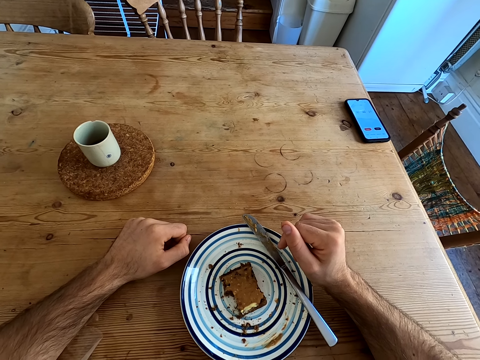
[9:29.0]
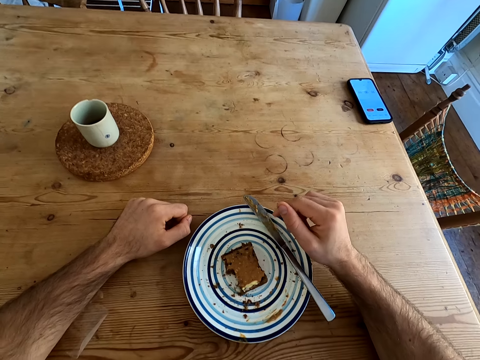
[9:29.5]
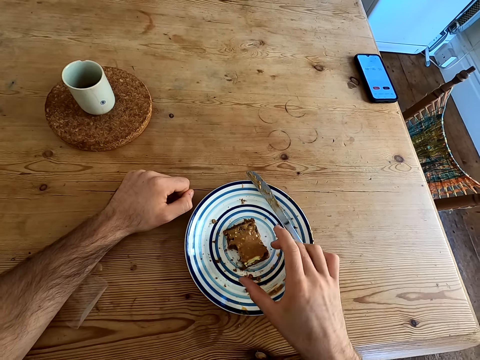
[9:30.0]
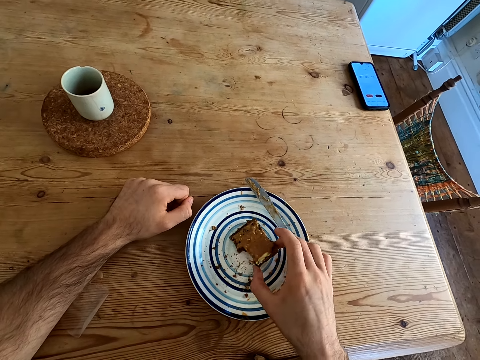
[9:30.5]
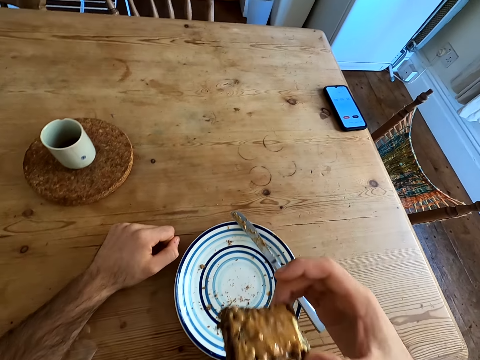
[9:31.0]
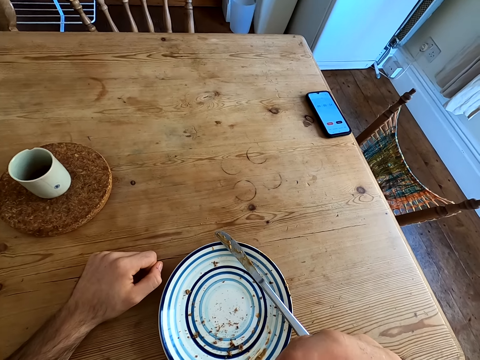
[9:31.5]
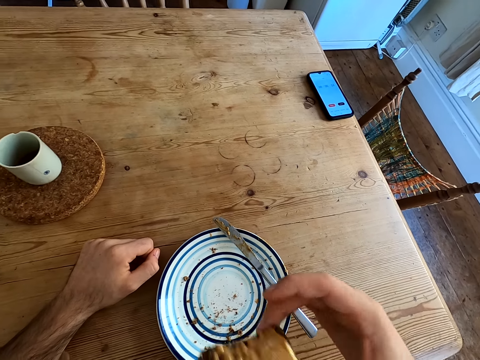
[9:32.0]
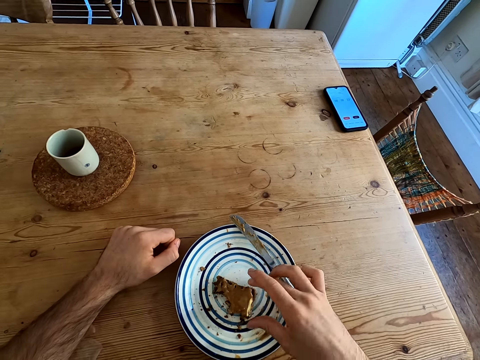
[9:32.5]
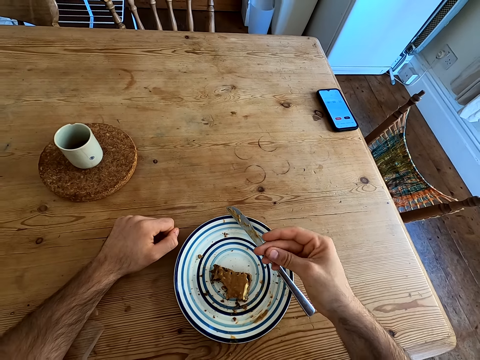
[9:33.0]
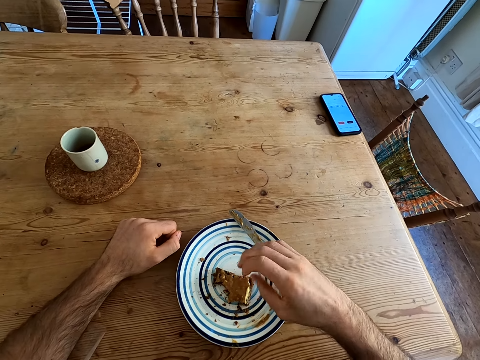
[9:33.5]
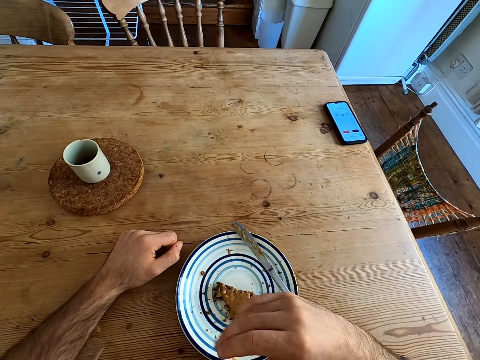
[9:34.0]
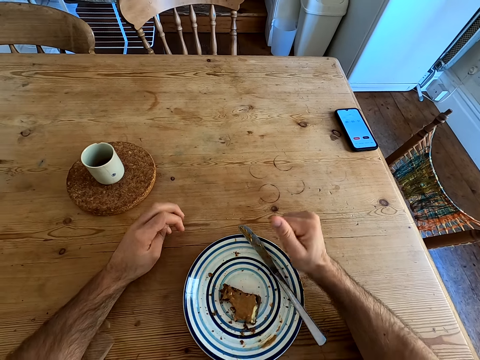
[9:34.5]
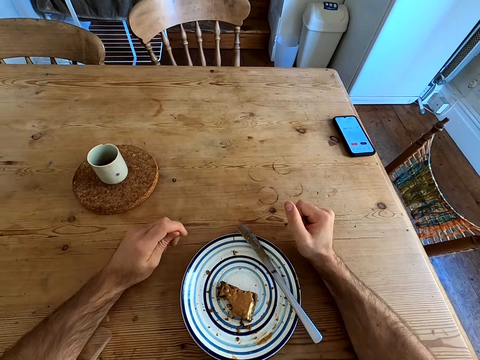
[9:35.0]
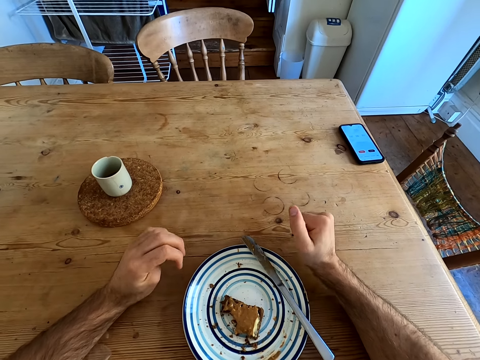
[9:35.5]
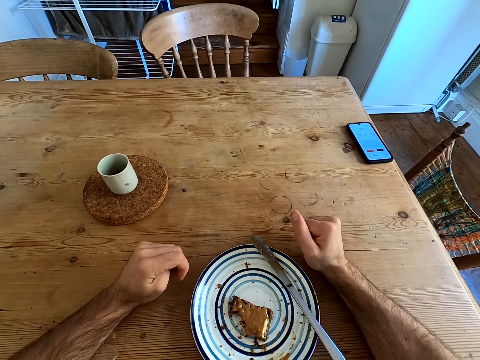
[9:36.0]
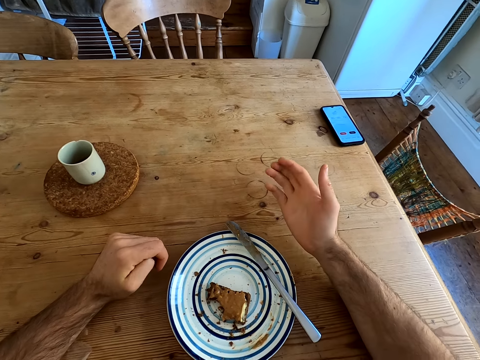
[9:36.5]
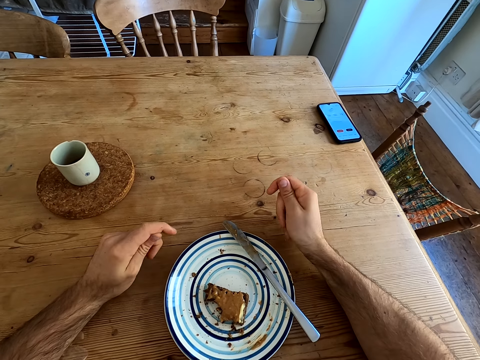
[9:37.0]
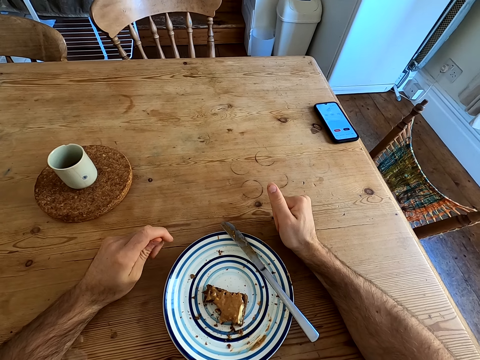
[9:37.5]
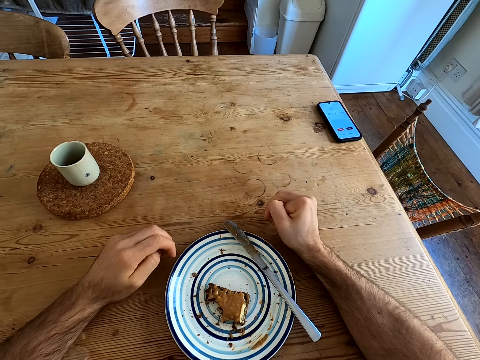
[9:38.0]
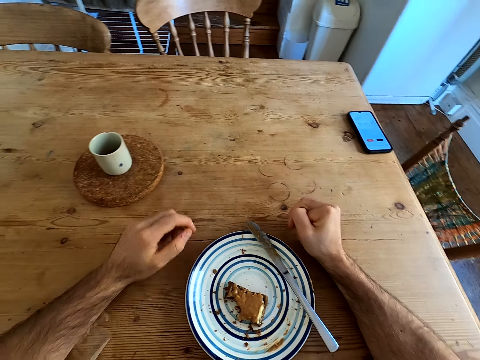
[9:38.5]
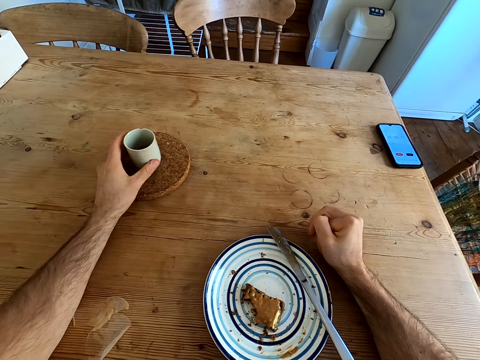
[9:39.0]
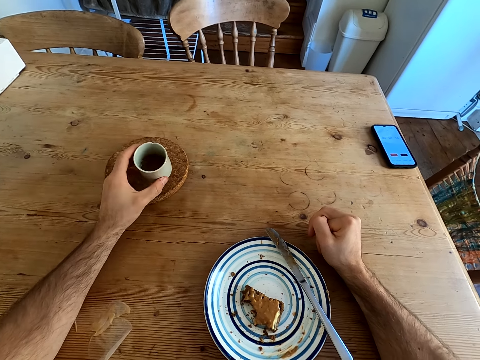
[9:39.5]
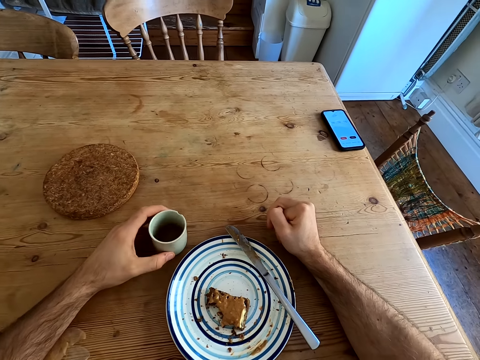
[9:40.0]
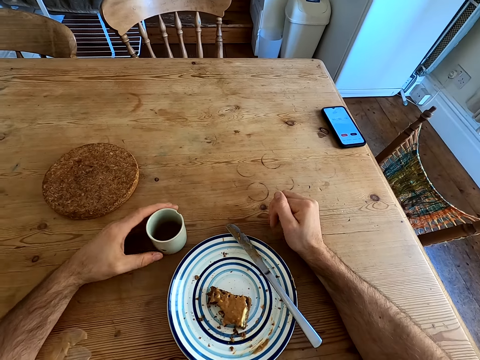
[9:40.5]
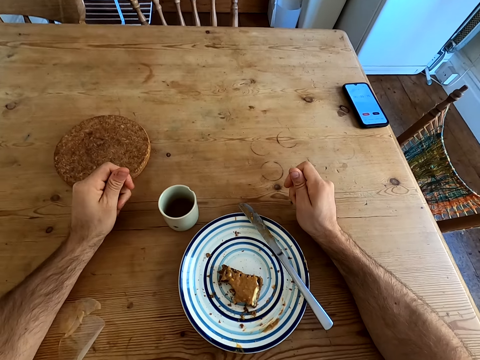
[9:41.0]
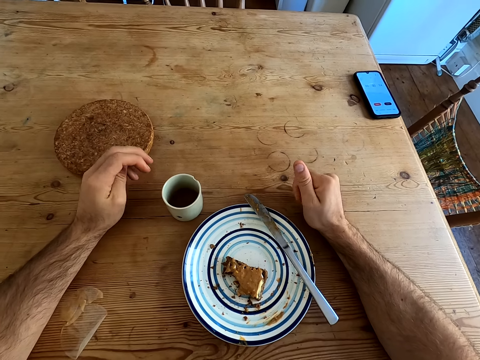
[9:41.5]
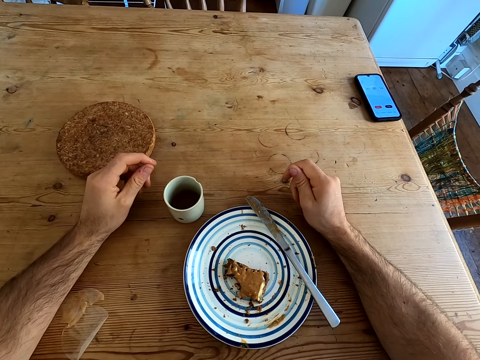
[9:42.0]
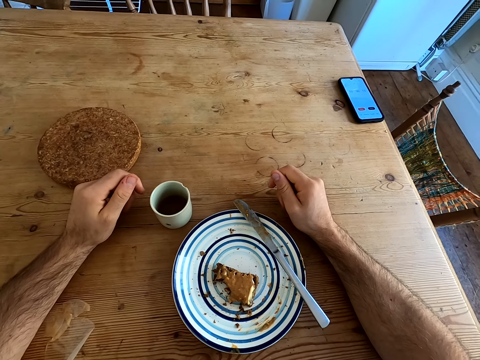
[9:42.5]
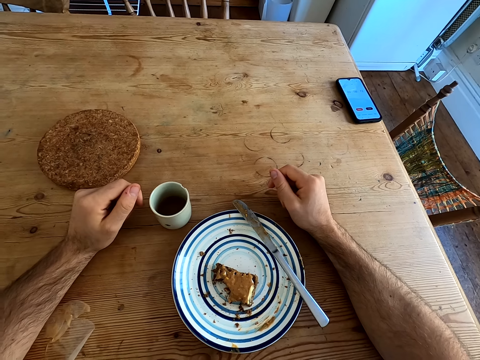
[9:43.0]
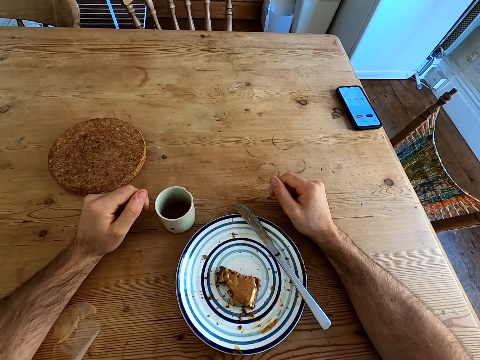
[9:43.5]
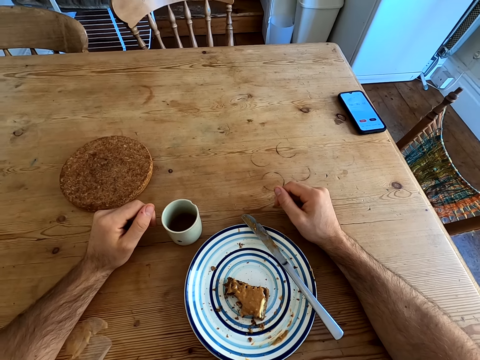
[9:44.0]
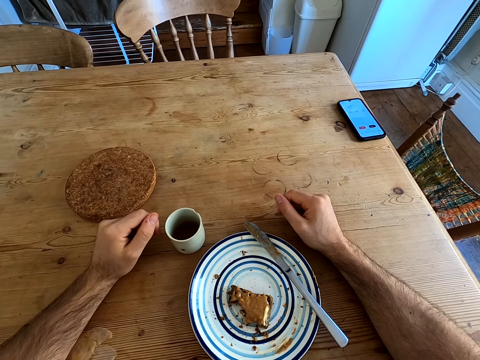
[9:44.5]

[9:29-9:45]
The camera wearer picks up a piece of bread. He bites the piece of bread. He puts the piece of bread on the plate. He rubs his hands. He moves fingers, opens palm and moves fingers. He picks up a cup of tea. He puts the cup on the table. He moves fingers. He rubs the fingers.

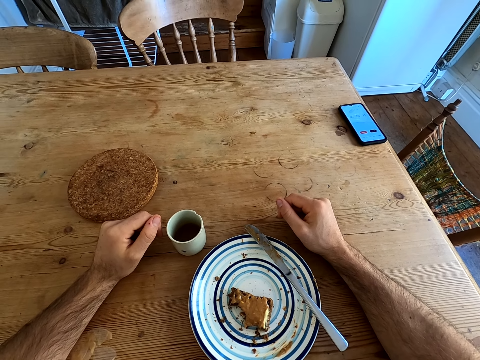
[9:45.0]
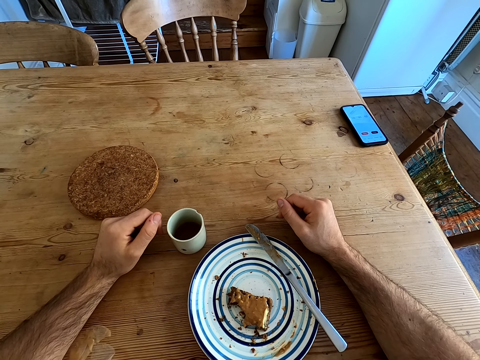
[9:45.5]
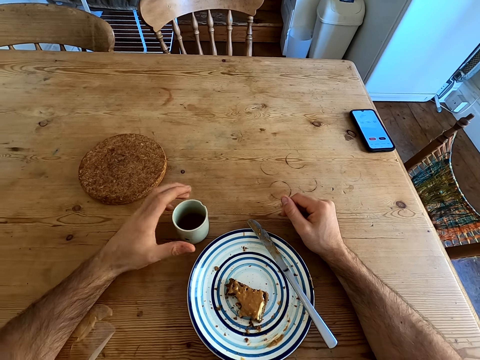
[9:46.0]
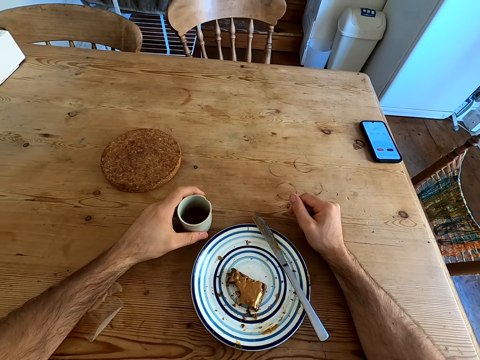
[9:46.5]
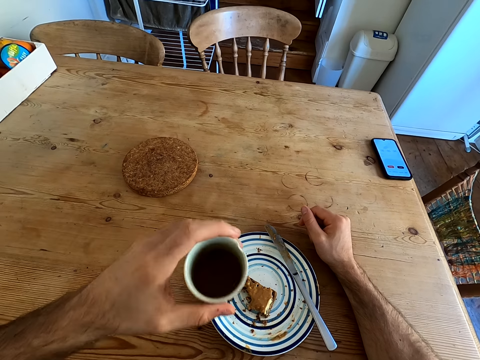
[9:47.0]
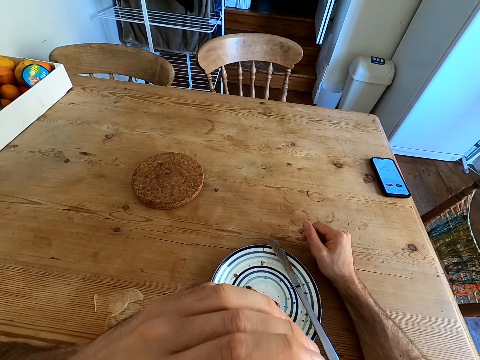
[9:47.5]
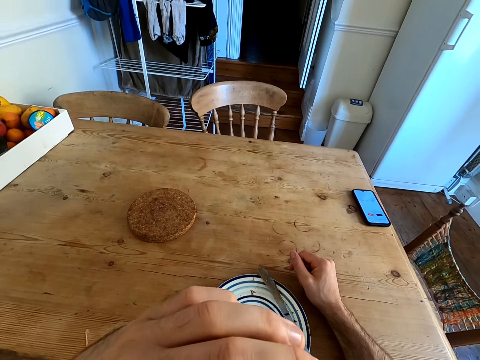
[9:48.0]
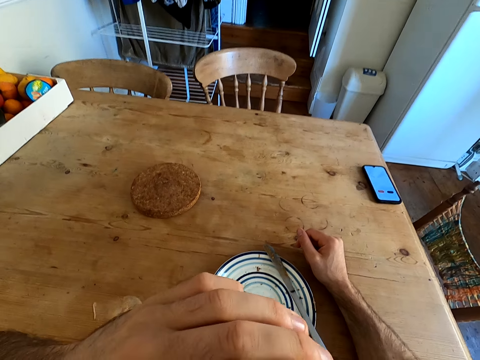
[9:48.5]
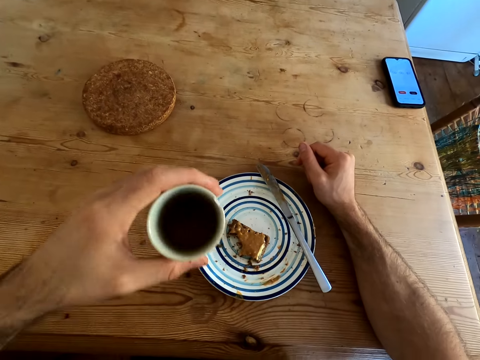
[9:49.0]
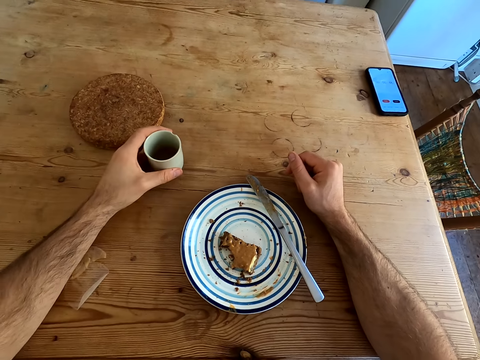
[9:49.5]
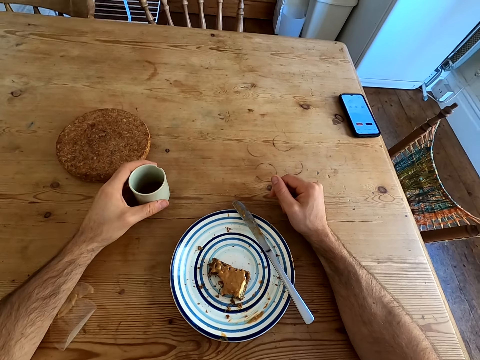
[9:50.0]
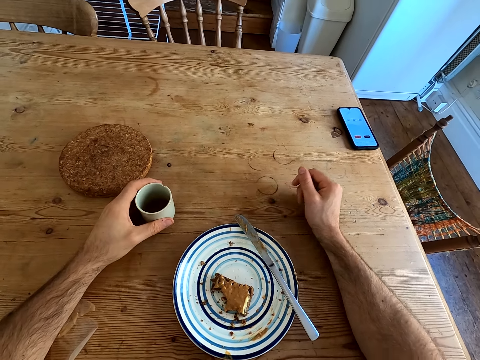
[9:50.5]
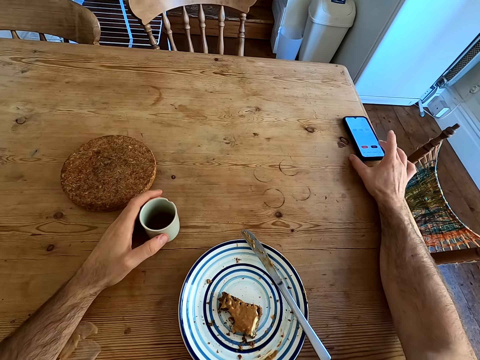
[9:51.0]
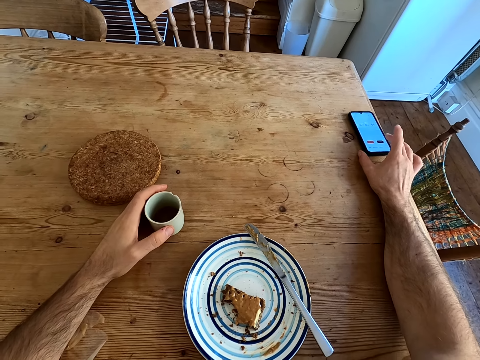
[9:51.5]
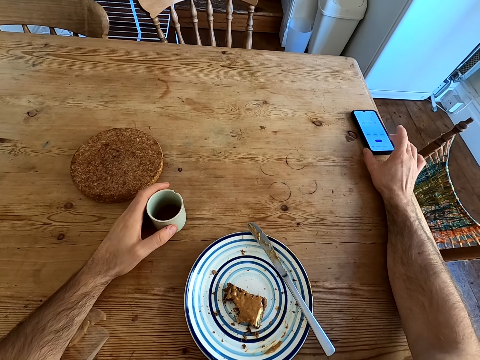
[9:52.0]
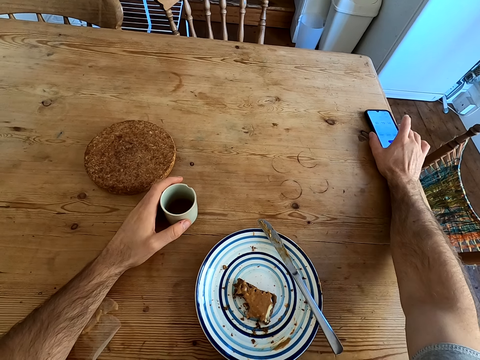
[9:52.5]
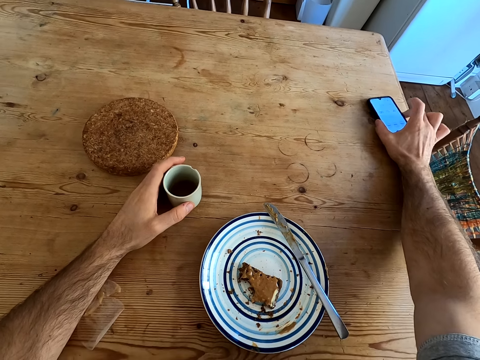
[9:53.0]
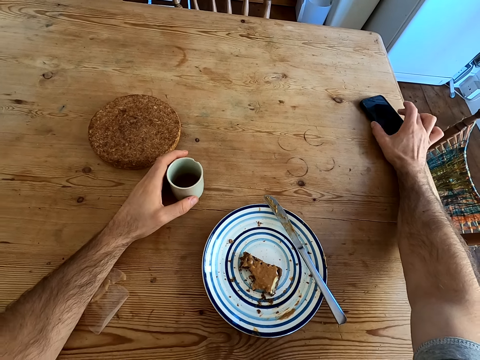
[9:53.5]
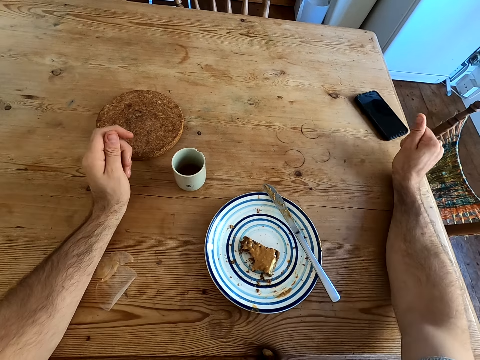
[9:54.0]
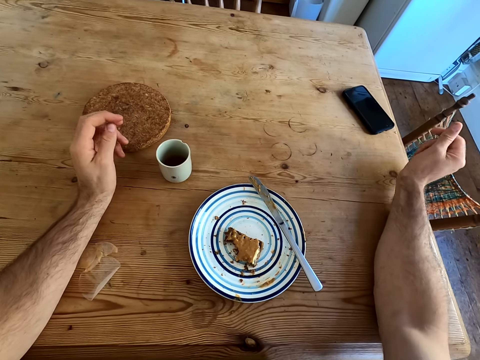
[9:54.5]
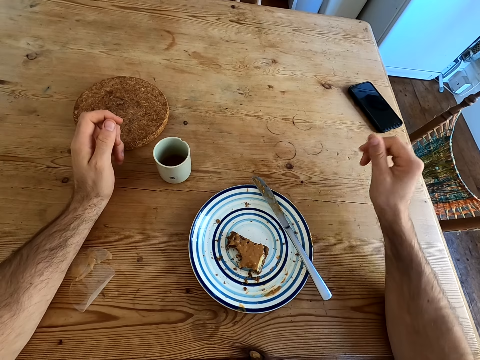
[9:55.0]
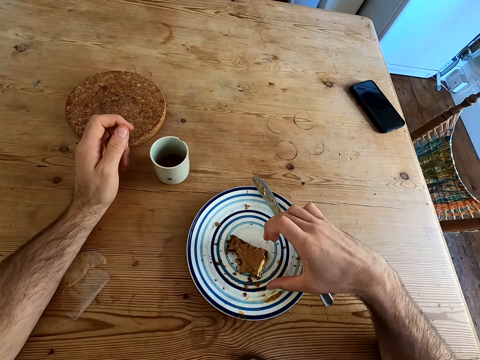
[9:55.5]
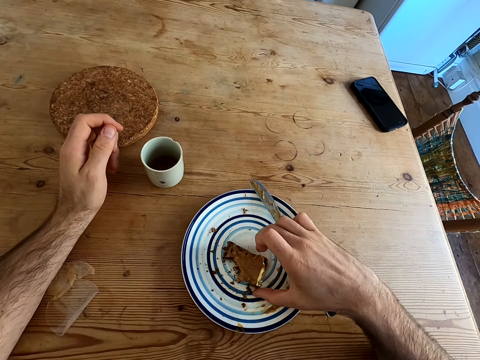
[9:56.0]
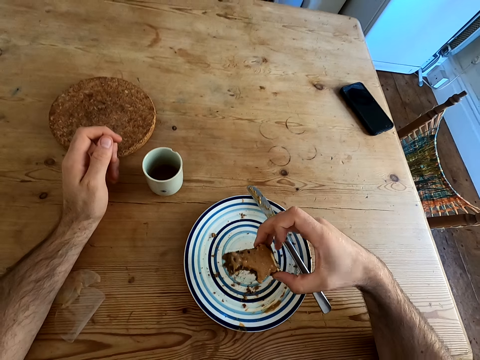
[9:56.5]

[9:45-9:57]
The camera wearer picks up a cup of tea. They drink tea from the cup. They put the cup on the table. They tap the phone. They operate the phone. They lock the phone. They move fingers. They pick up a piece of bread.
